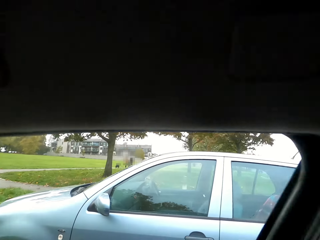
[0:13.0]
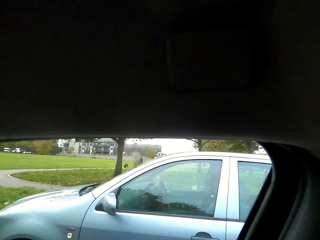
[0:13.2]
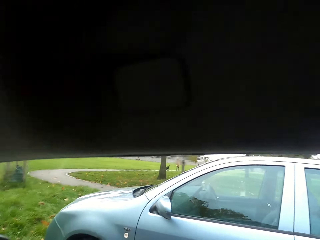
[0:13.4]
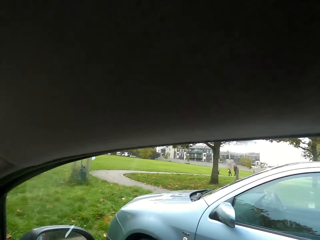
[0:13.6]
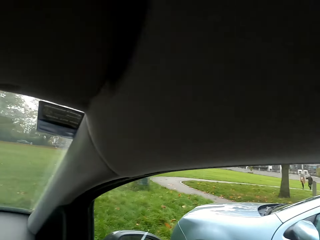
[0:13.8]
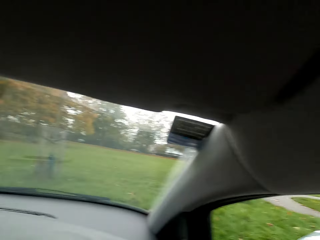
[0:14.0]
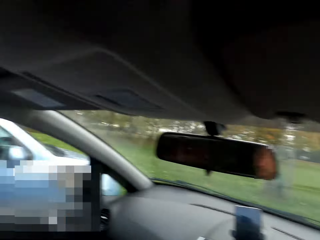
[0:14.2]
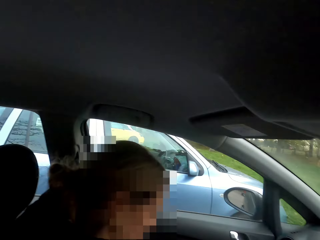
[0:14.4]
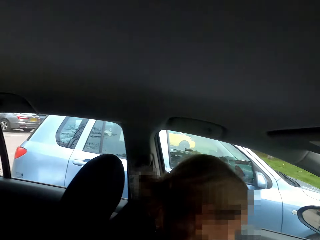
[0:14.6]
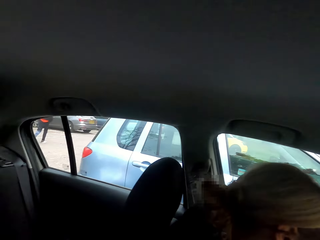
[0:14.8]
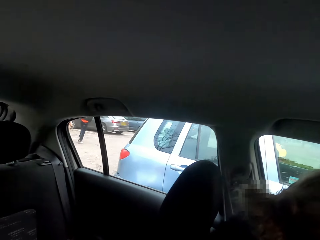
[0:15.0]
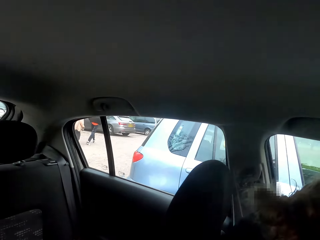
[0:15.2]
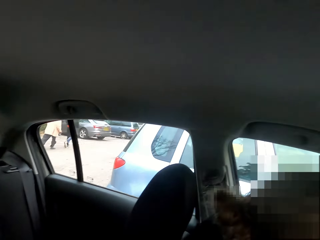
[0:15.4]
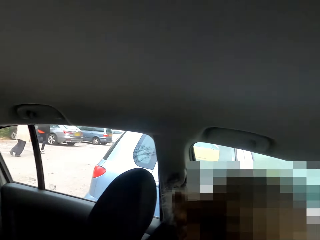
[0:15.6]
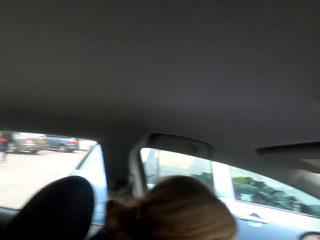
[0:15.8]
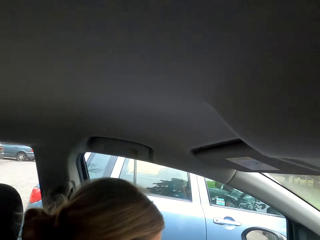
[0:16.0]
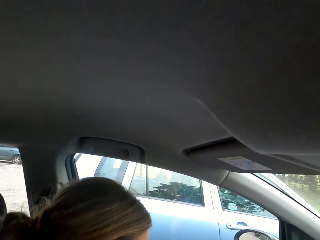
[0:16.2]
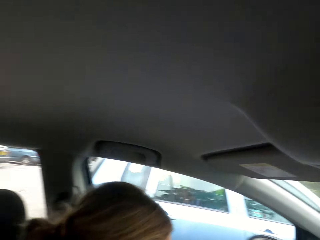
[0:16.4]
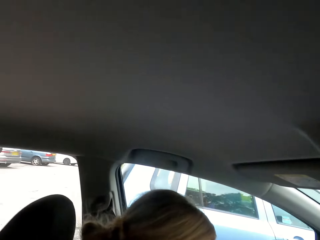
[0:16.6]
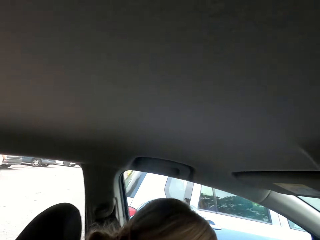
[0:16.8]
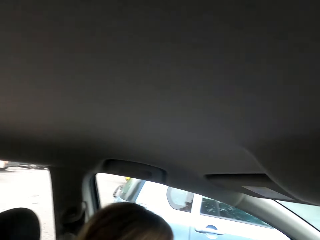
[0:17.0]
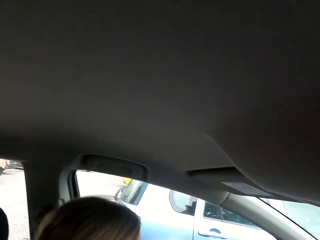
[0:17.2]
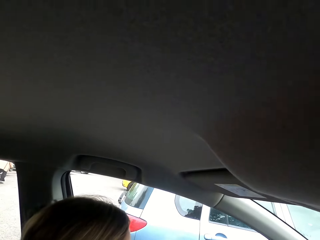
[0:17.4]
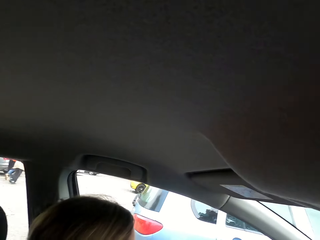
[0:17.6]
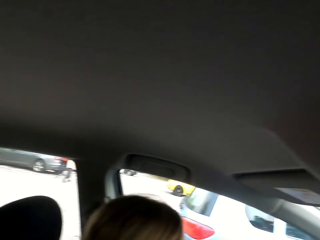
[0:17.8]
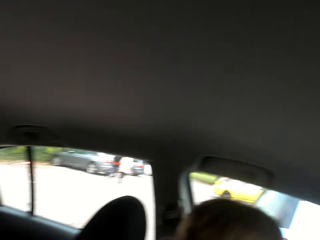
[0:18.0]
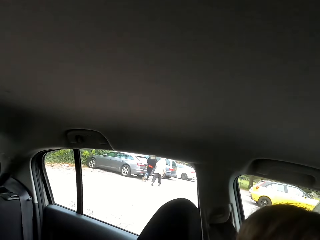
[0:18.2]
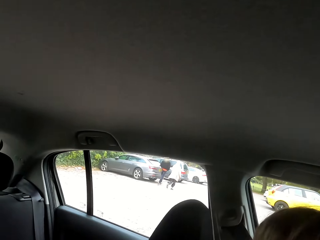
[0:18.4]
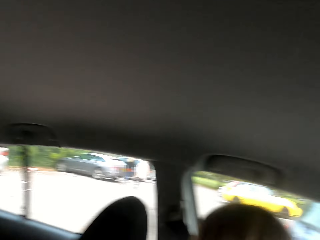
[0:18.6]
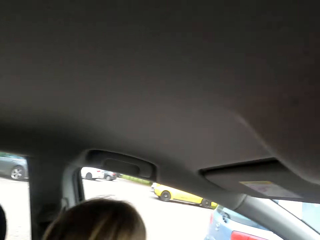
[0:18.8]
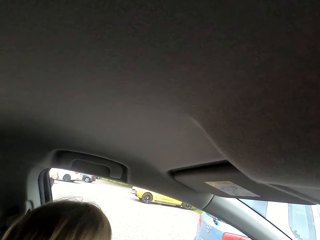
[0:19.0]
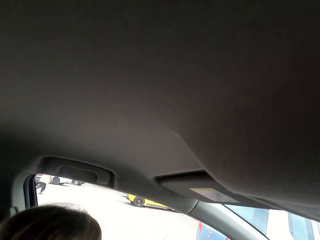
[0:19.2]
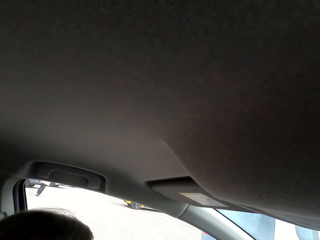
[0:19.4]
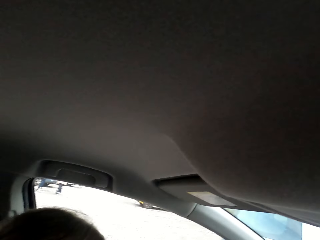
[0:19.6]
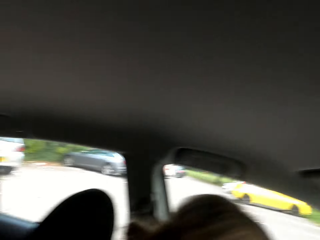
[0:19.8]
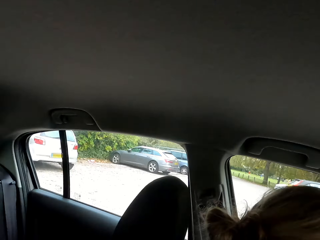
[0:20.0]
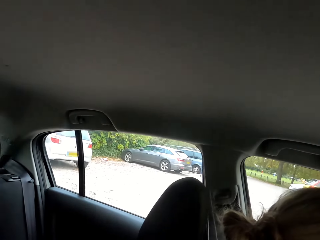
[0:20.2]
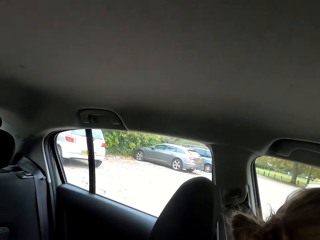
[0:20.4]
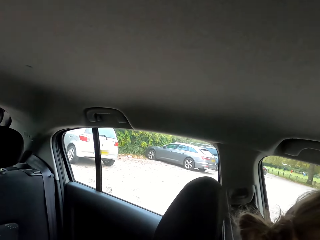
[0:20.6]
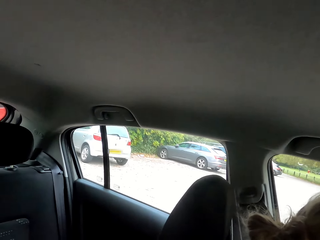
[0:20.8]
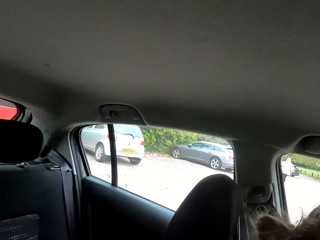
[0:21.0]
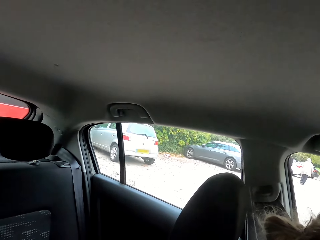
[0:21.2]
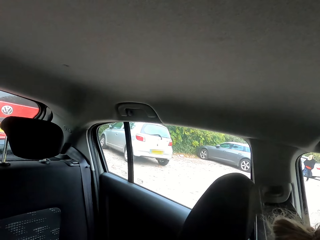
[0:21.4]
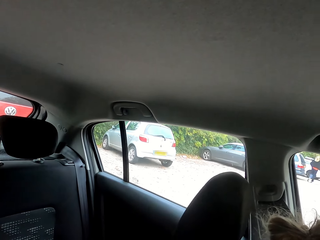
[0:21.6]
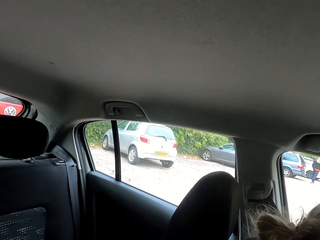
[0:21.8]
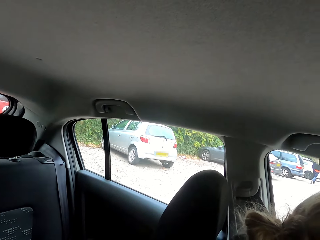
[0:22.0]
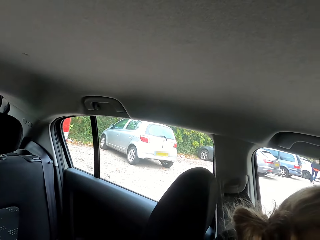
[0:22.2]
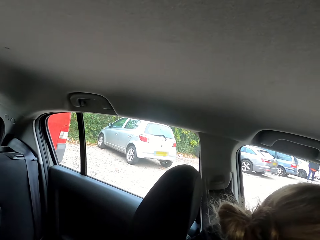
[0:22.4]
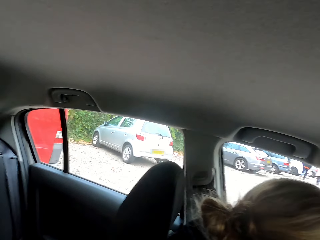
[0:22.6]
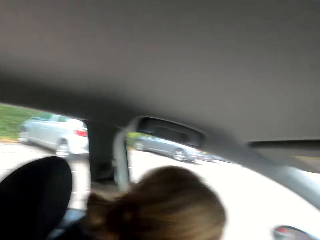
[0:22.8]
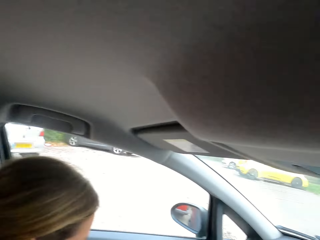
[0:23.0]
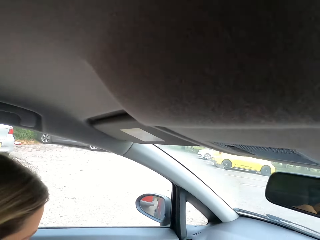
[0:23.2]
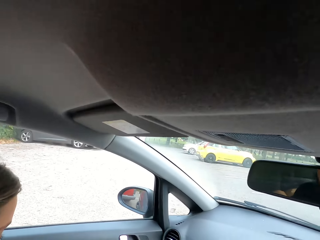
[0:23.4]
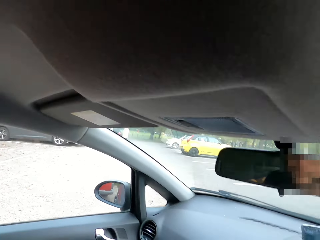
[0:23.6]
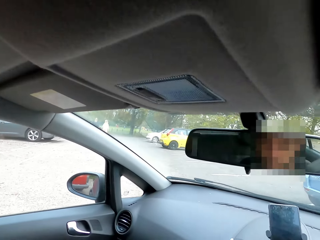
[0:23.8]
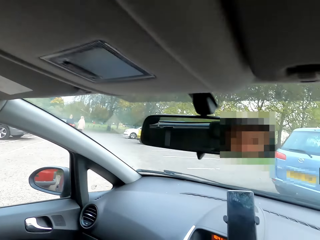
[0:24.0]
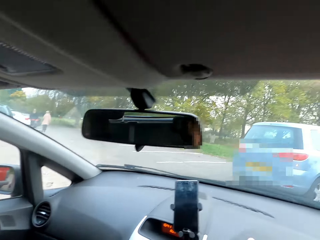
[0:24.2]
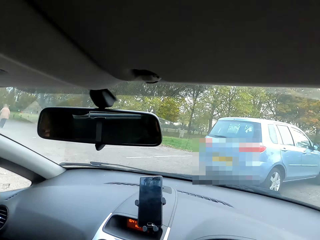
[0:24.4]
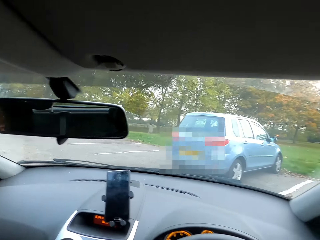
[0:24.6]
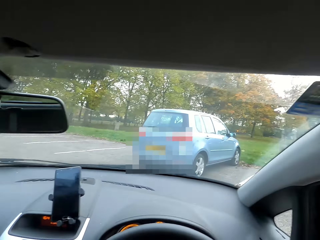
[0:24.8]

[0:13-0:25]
The camera wearer moves the car forward with both hands on the steering wheel. They drive the car forward with both hands on the steering wheel.

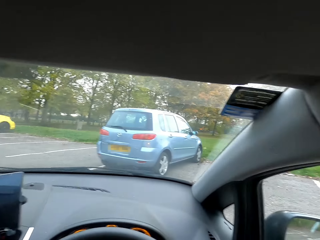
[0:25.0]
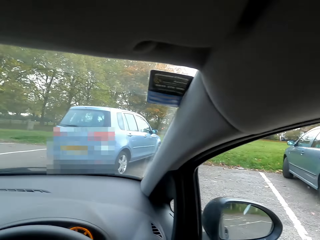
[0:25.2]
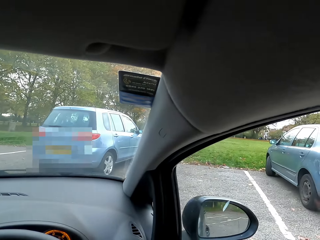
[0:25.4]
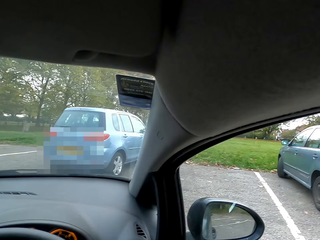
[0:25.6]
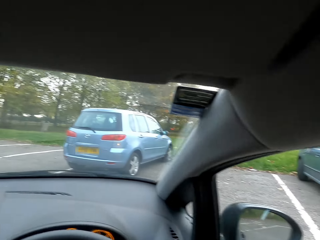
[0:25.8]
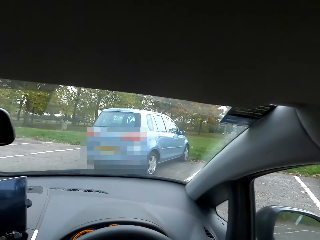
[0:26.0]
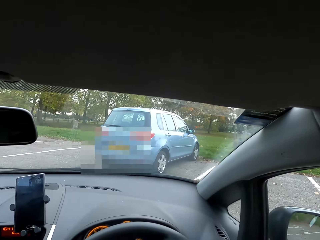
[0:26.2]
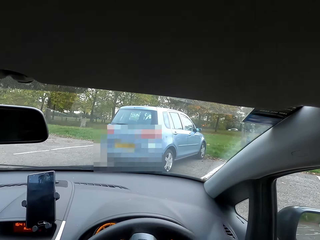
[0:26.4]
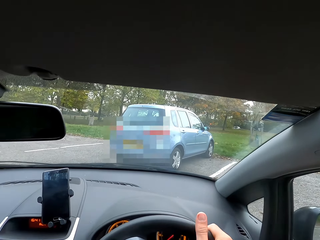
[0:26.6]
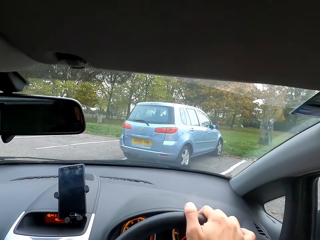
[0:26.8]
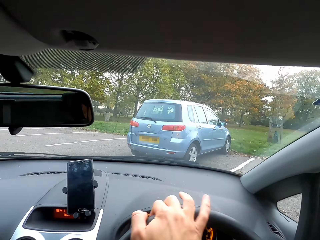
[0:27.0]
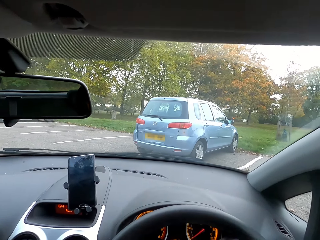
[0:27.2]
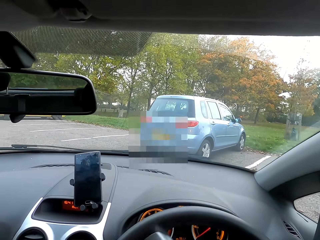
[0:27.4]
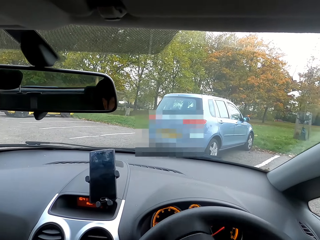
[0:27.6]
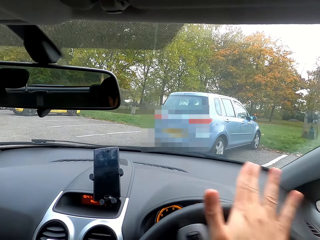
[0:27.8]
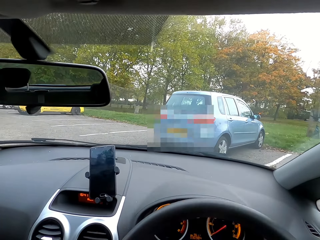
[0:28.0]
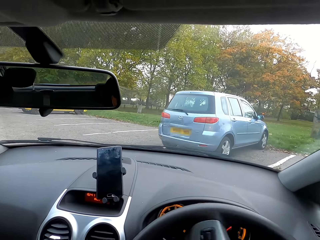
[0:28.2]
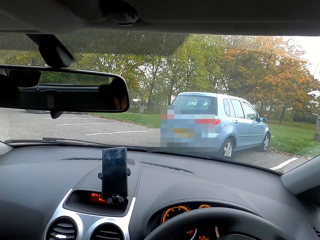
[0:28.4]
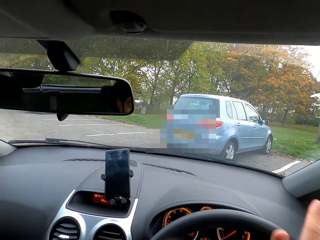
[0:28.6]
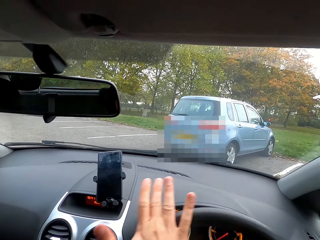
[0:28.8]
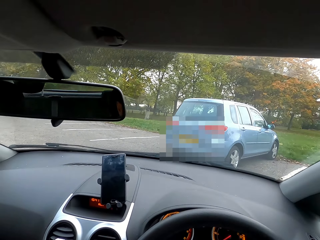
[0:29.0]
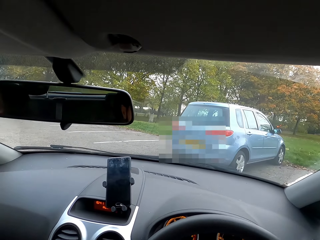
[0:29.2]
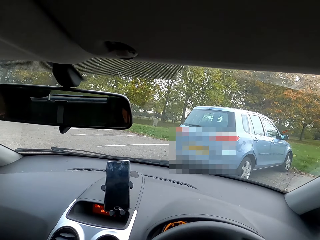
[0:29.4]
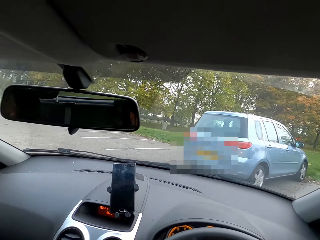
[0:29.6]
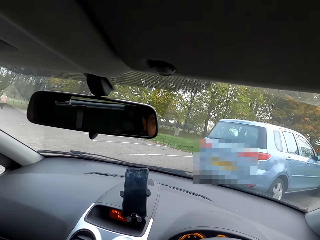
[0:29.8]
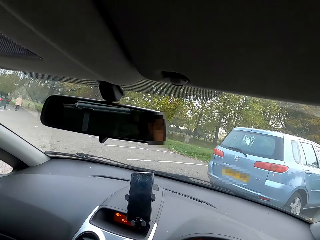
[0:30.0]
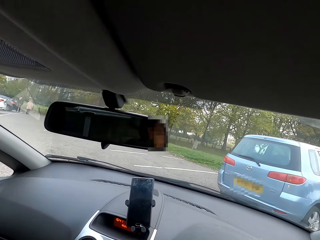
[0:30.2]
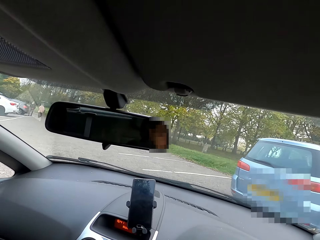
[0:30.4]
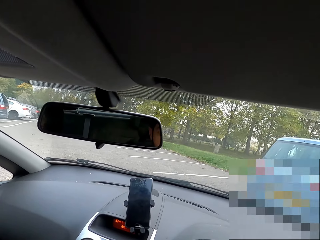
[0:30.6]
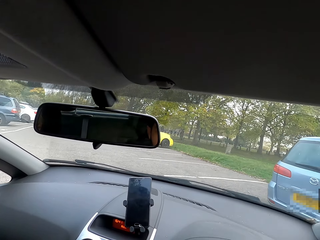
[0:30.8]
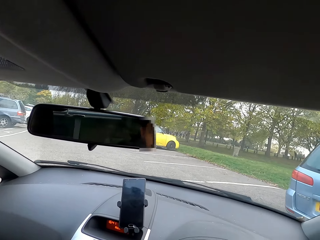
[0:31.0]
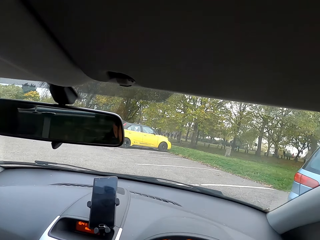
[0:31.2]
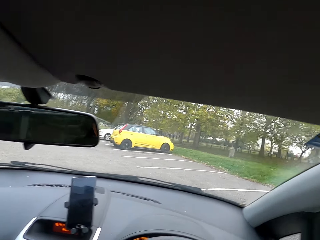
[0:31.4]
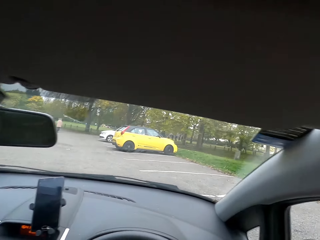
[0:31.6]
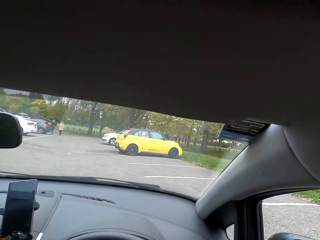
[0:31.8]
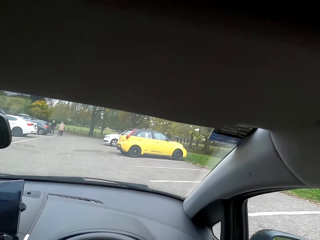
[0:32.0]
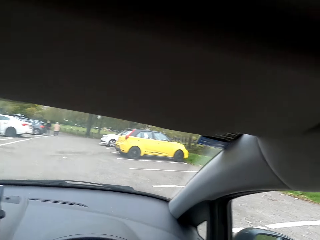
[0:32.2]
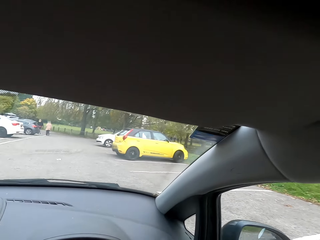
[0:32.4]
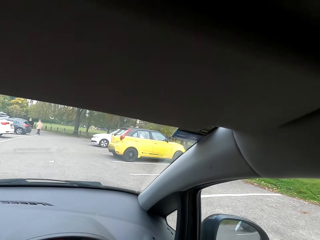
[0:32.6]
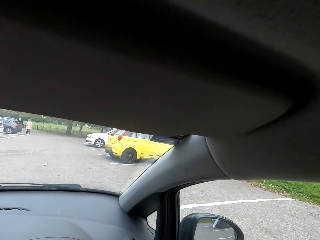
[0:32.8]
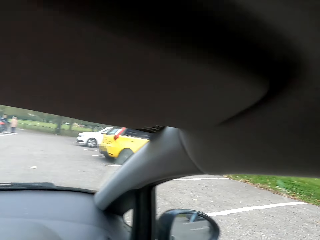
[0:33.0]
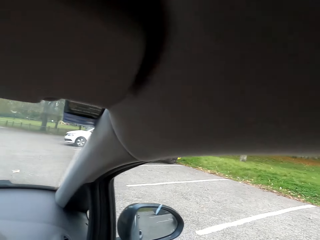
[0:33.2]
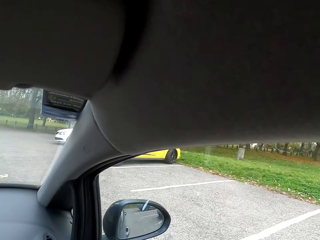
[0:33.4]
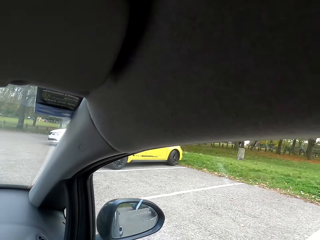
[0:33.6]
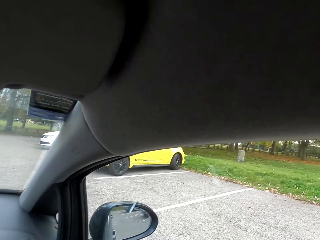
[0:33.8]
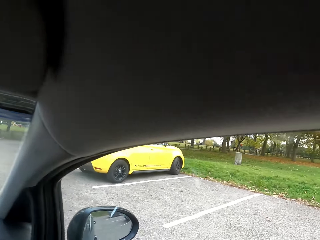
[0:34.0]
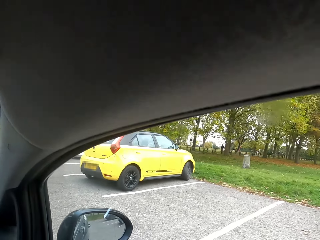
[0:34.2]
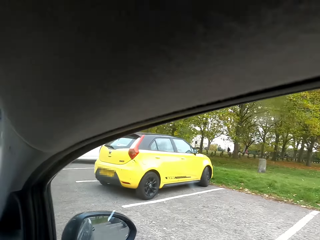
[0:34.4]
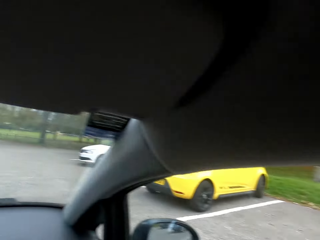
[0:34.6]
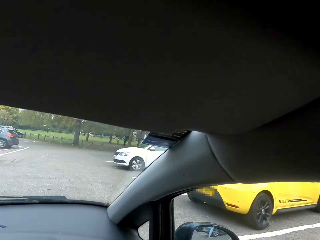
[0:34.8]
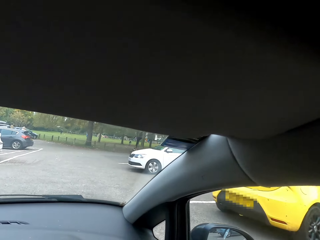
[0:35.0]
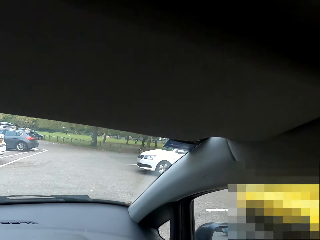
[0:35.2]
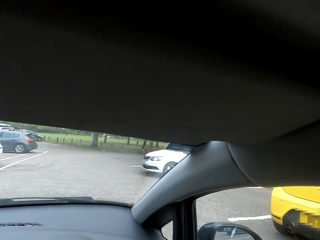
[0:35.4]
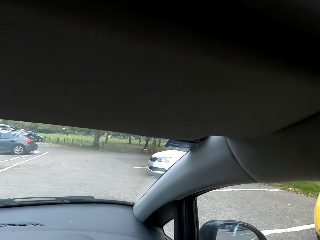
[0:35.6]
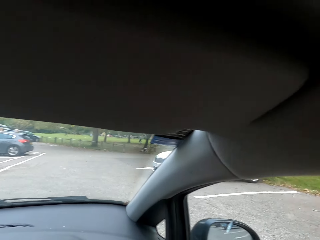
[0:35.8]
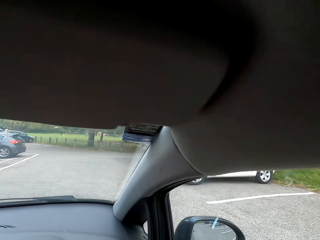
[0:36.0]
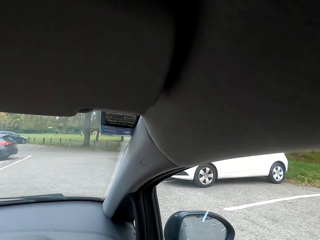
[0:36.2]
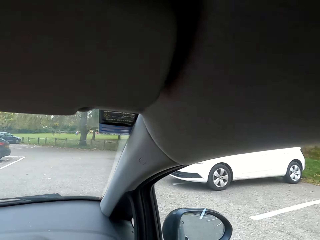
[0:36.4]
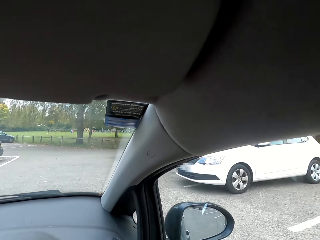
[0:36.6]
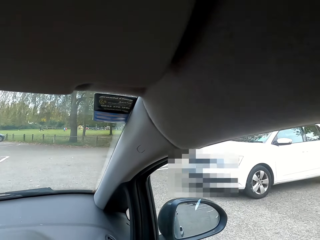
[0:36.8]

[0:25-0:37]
The camera wearer drives the car.
